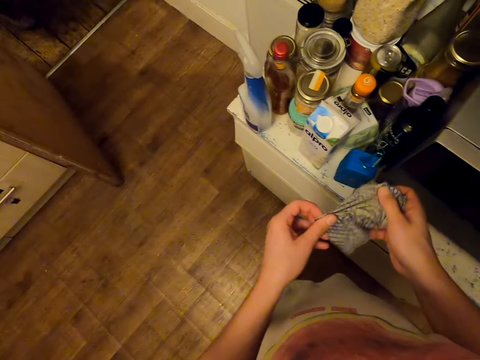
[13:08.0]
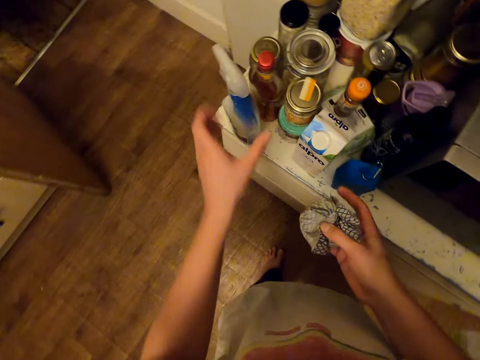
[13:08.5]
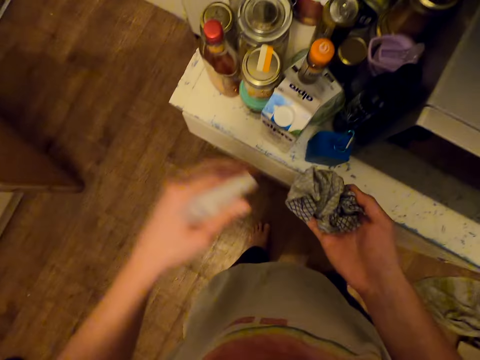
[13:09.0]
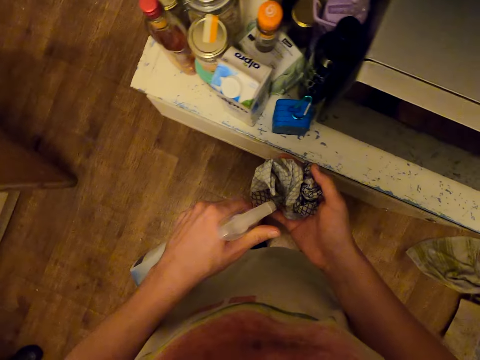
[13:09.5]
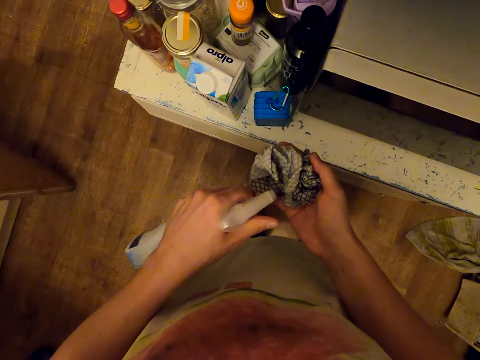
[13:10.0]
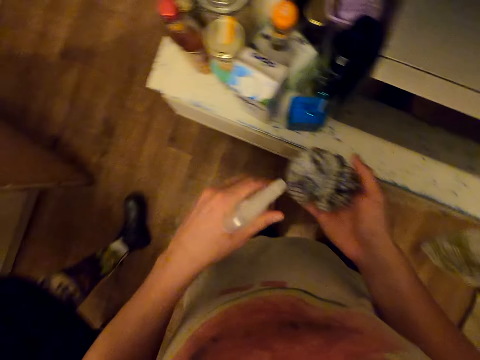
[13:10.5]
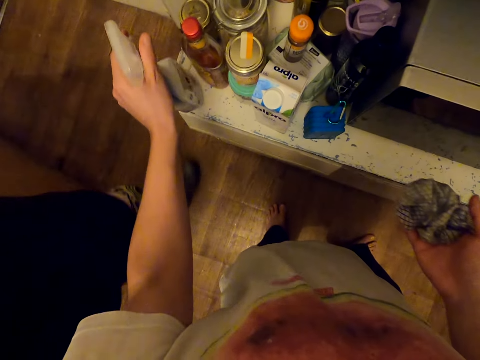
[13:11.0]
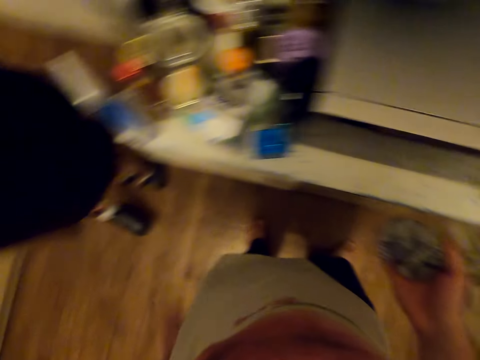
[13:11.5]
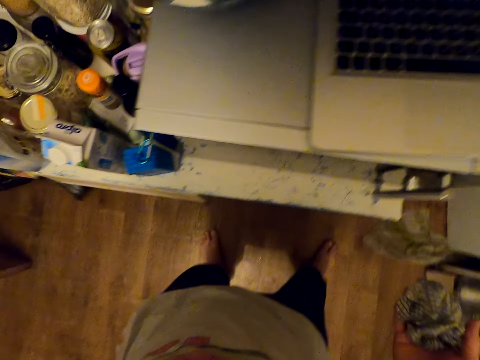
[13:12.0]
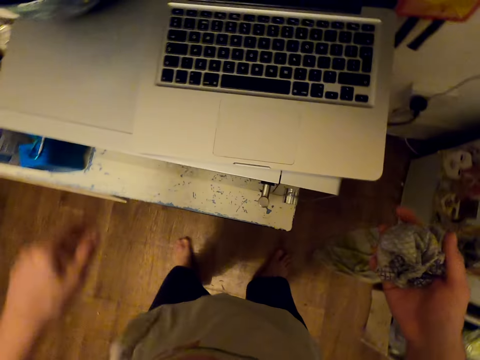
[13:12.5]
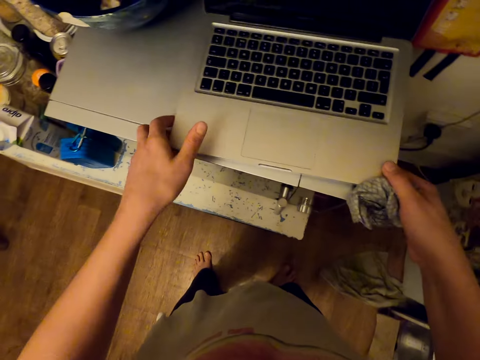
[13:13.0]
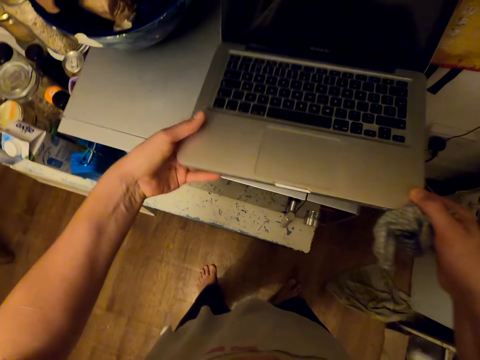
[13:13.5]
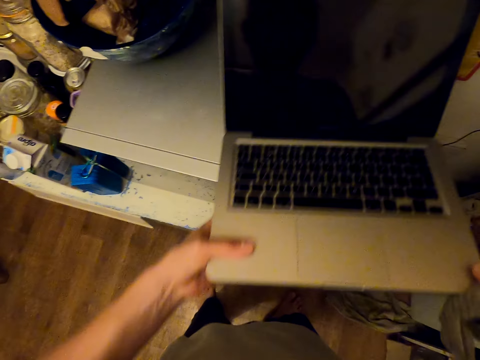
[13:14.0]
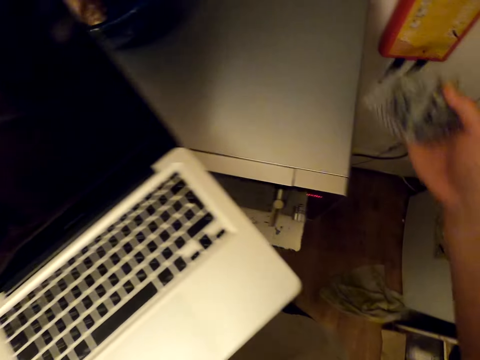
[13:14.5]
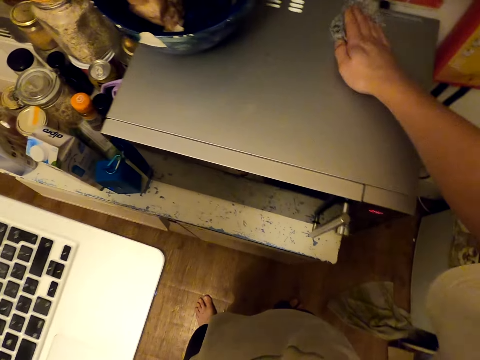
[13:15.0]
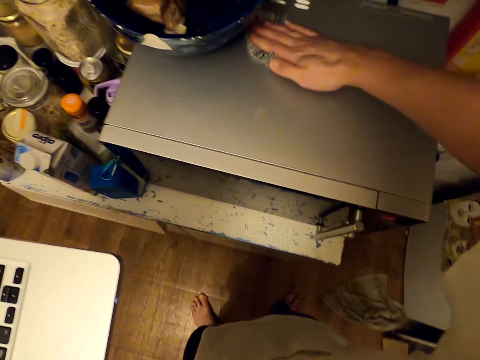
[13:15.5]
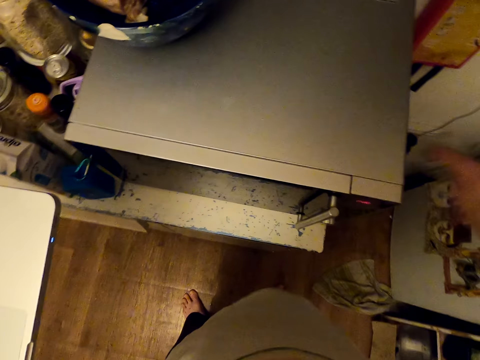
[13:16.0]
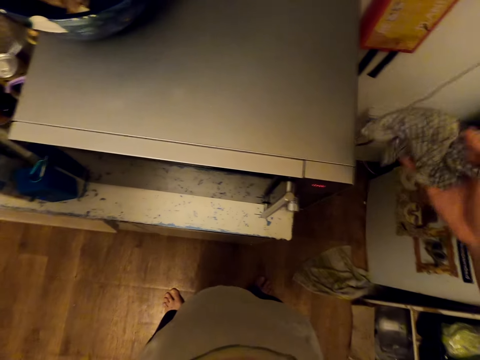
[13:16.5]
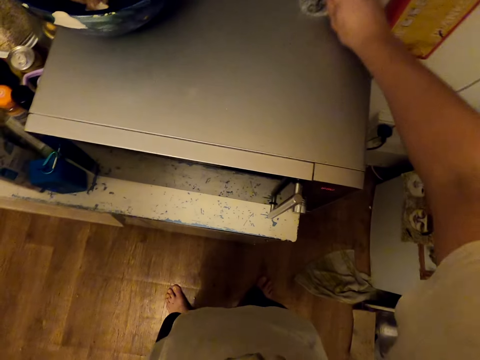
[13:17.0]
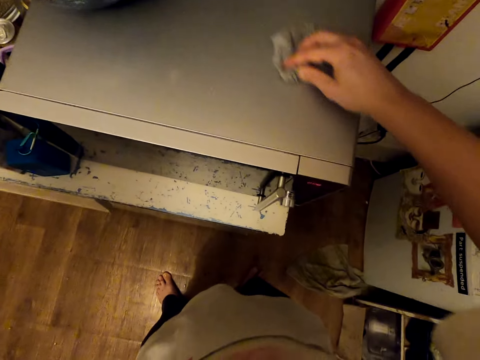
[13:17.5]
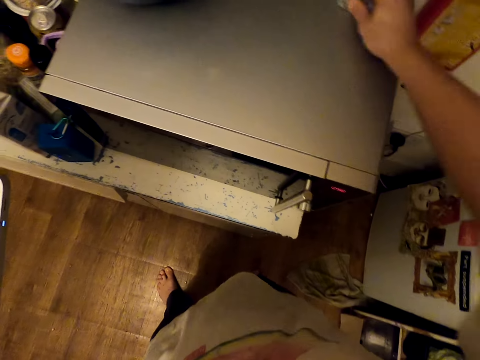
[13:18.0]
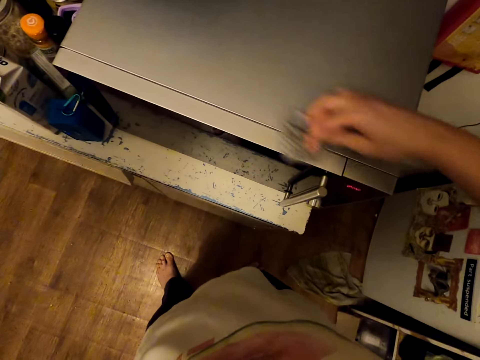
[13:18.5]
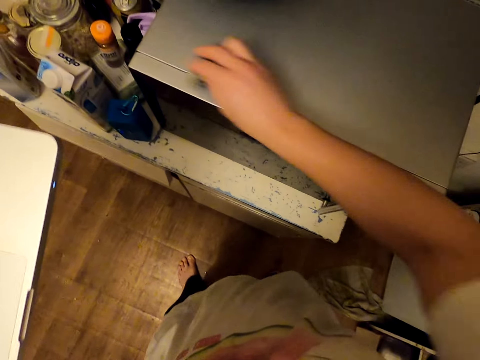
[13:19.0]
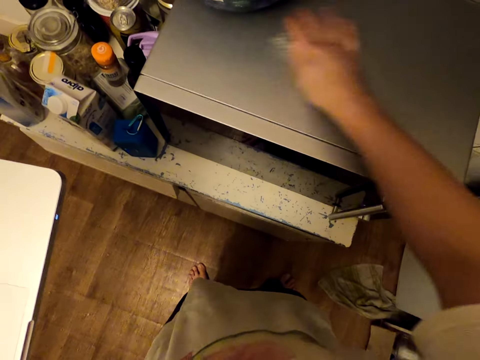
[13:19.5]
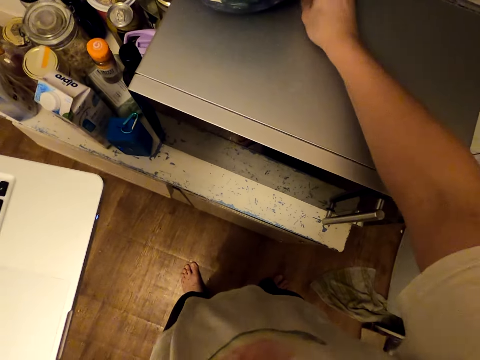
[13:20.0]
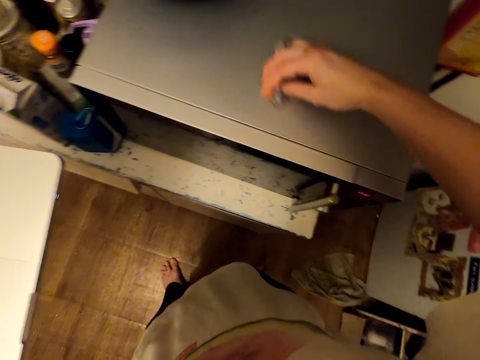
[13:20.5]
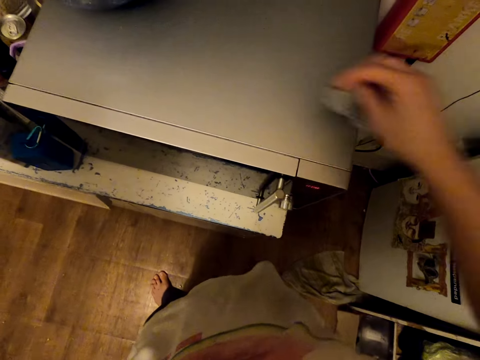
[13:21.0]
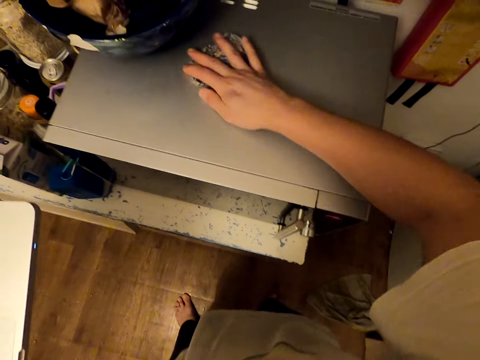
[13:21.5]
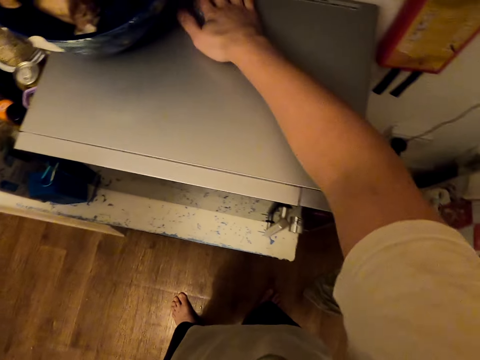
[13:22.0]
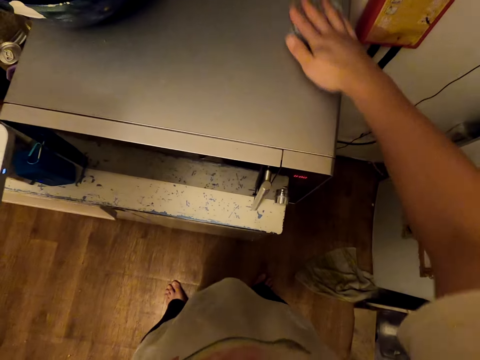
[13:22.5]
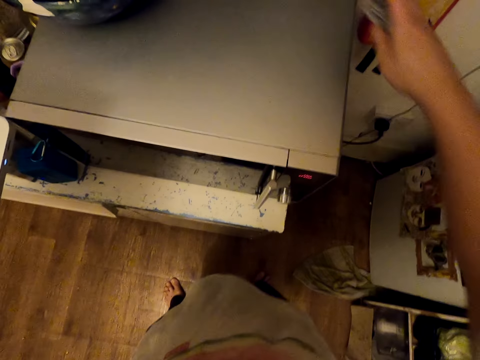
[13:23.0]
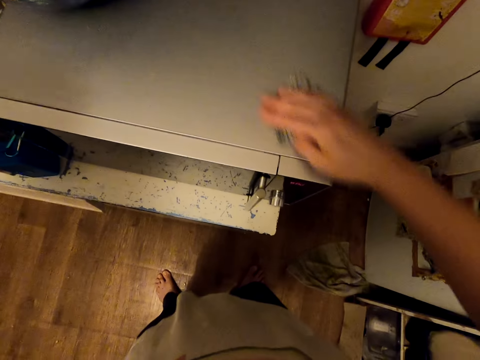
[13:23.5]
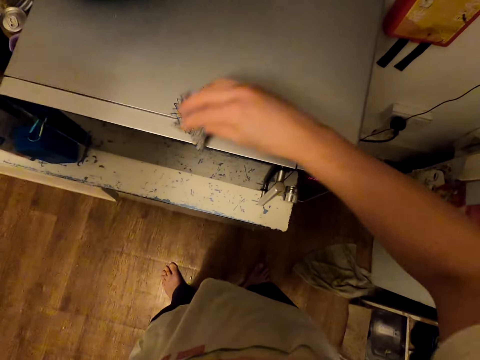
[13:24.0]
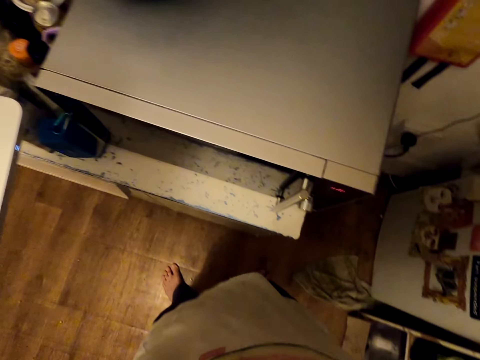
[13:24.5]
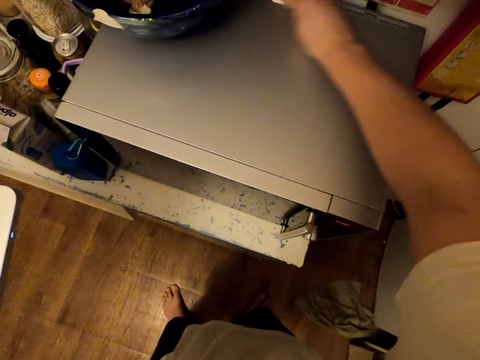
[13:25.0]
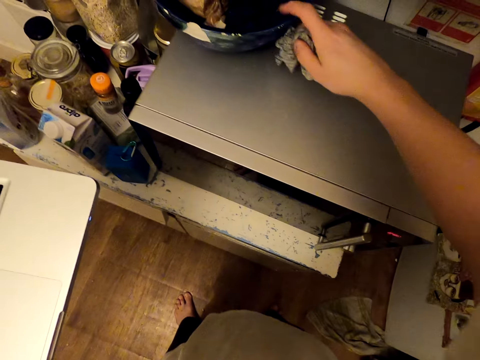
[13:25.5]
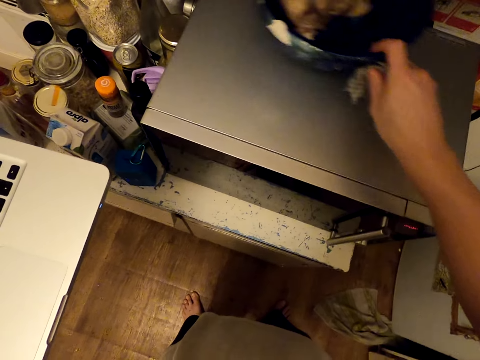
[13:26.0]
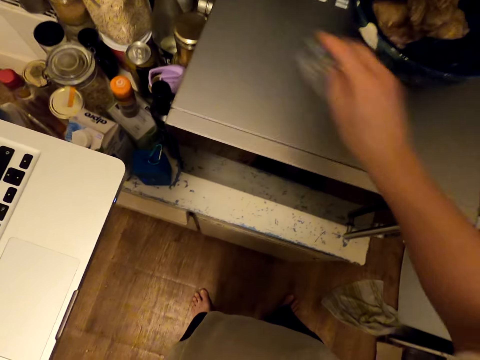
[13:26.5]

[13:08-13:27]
The camera wearer picks up a spray bottle. They spray the cloth. They drop the bottle. A person walks around. The camera wearer picks the laptop up. They wipe the microwave. They pull the basin aside and spray something.

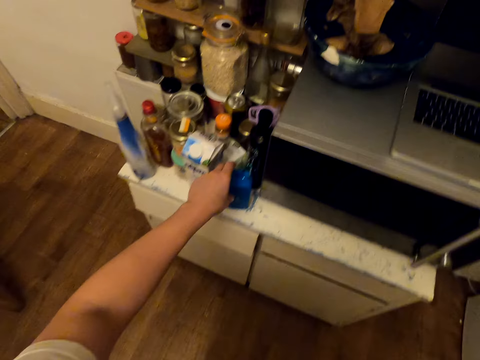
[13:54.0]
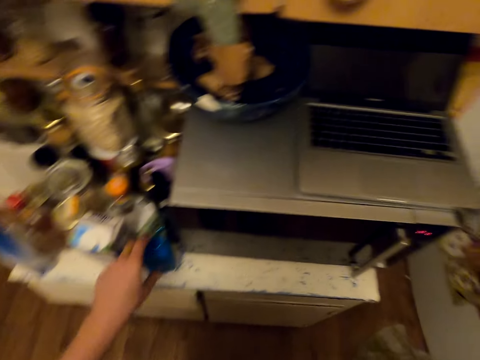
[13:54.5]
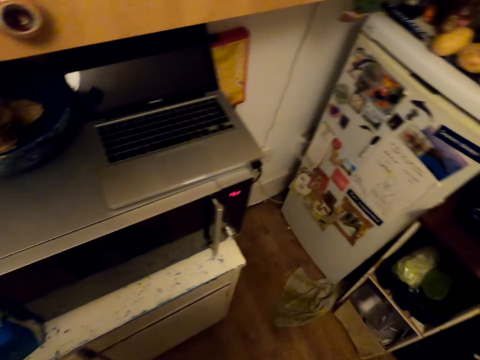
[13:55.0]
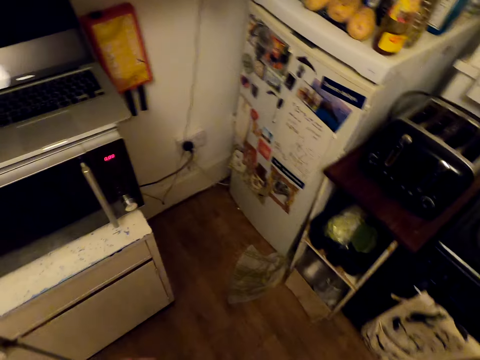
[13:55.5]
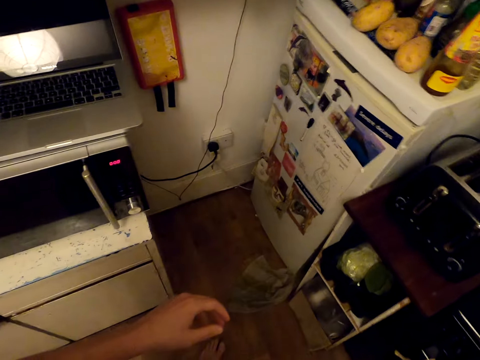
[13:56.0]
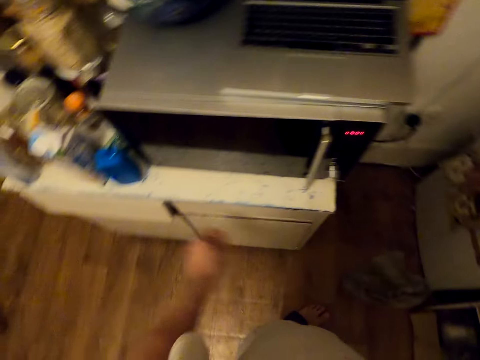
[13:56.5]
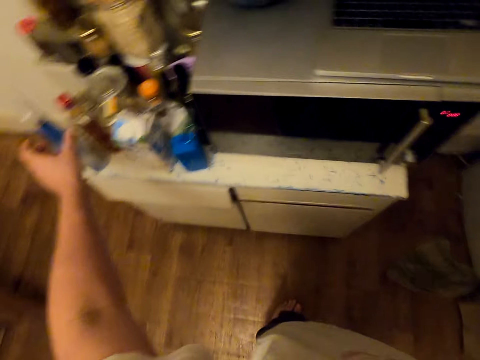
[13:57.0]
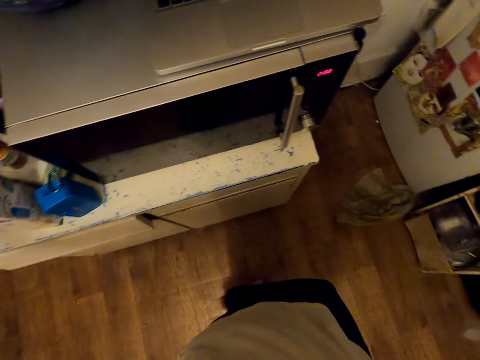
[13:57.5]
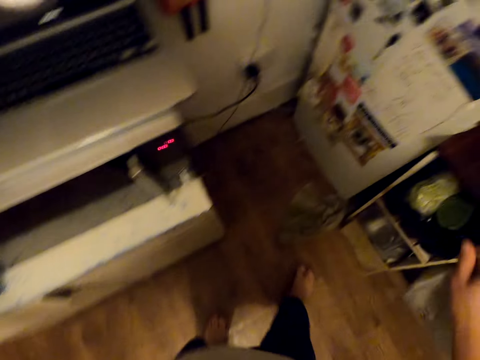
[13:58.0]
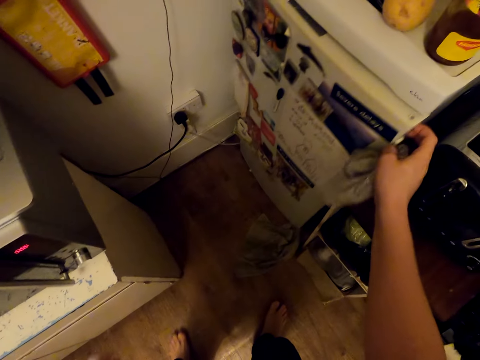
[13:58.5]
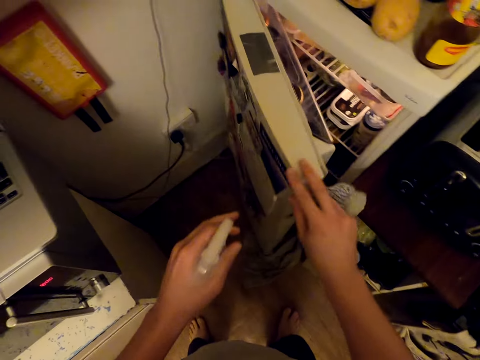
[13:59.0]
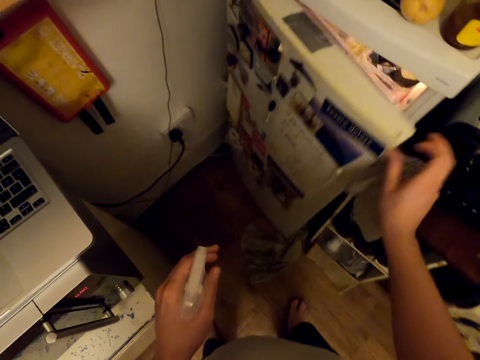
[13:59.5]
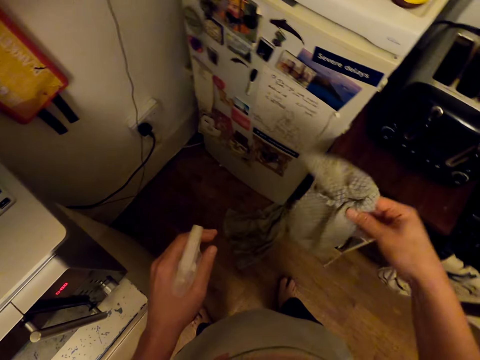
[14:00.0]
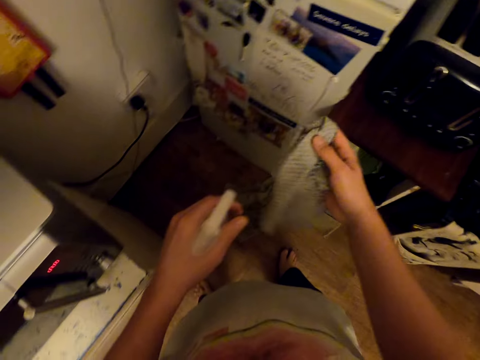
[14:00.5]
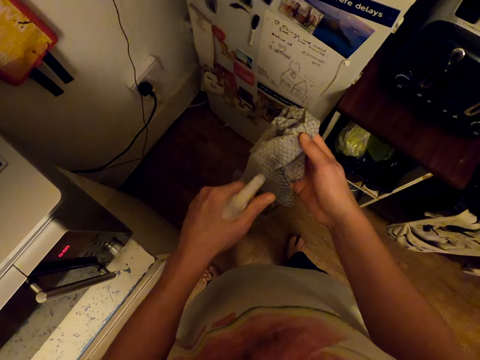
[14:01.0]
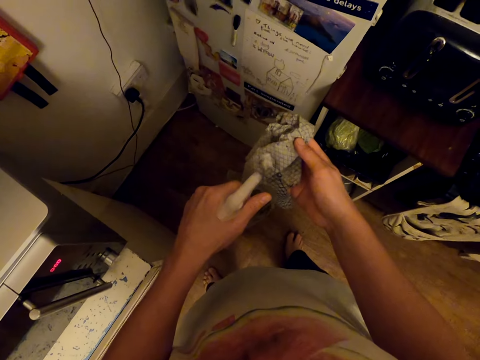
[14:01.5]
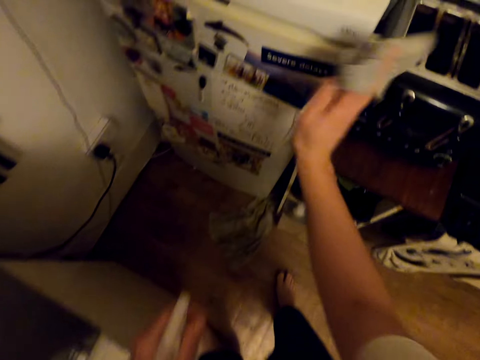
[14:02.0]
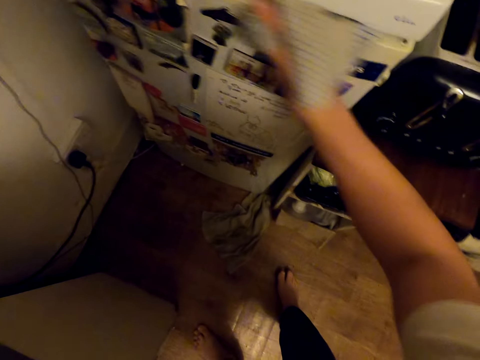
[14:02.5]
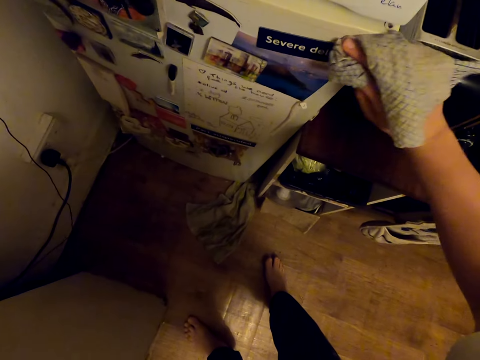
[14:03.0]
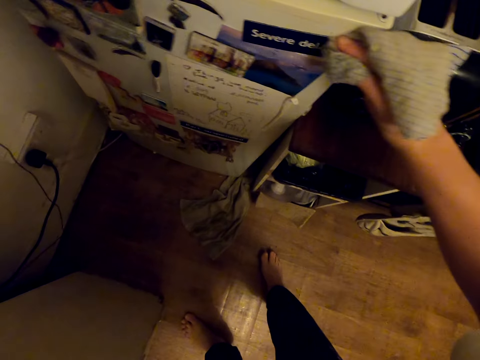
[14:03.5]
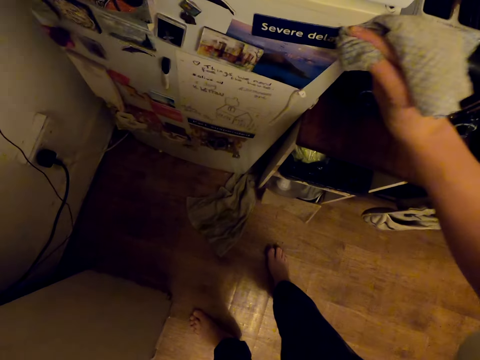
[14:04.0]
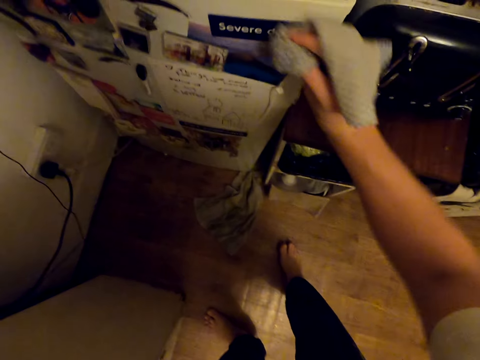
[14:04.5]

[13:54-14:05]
The camera wearer adjusts something in the speaker. They turn, pick up a bottle of something, open the fridge door and close the fridge. They spray the towel with a spray bottle. They wipe the fridge door.
